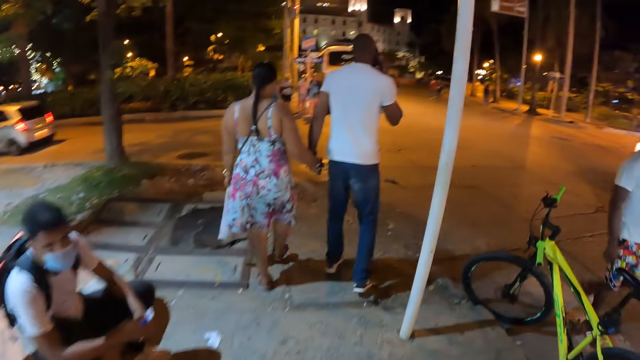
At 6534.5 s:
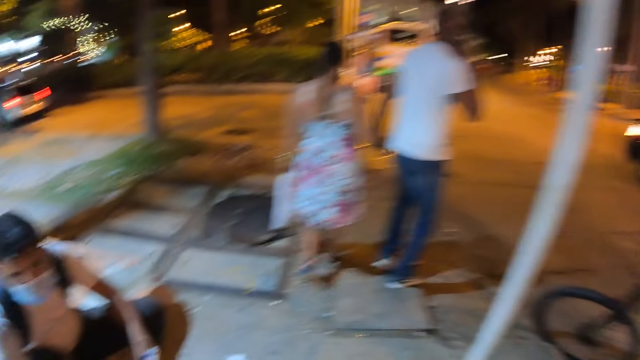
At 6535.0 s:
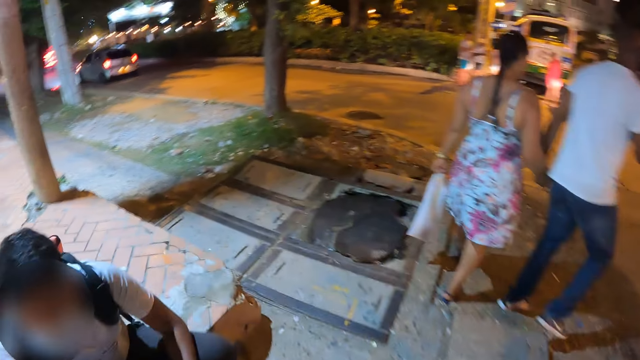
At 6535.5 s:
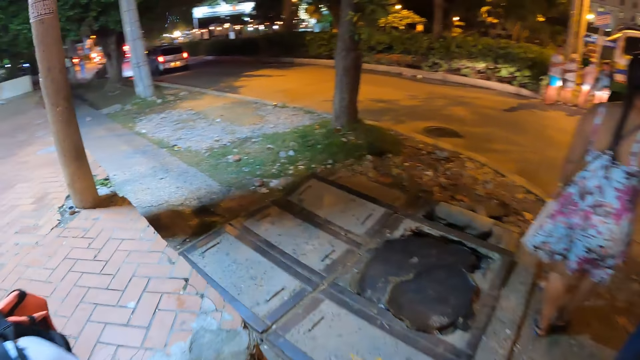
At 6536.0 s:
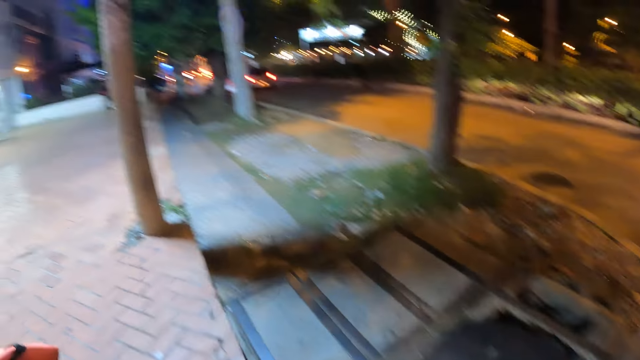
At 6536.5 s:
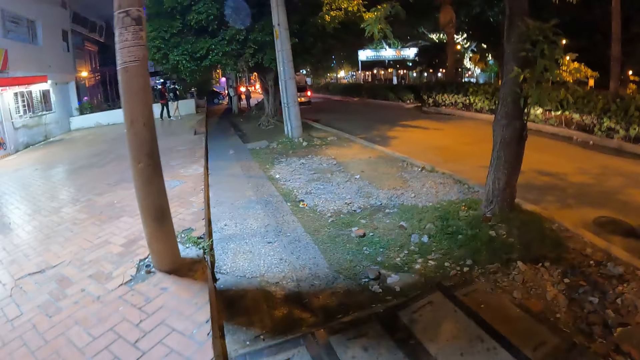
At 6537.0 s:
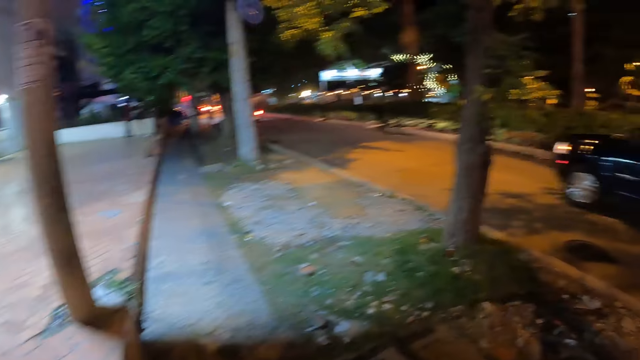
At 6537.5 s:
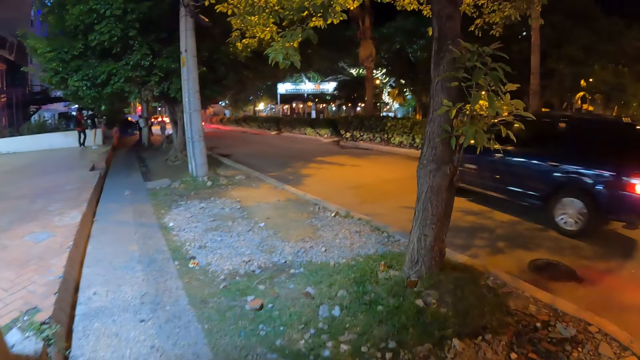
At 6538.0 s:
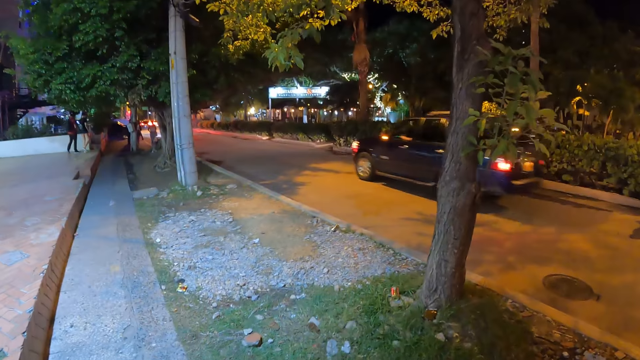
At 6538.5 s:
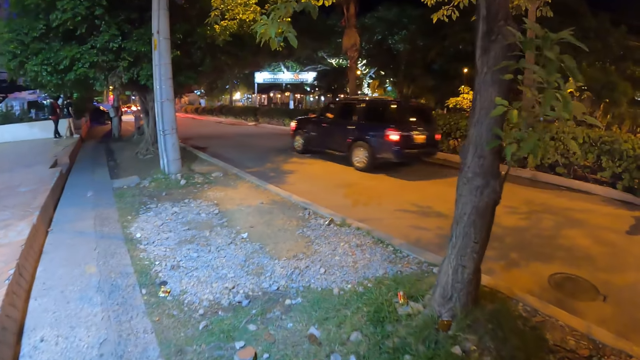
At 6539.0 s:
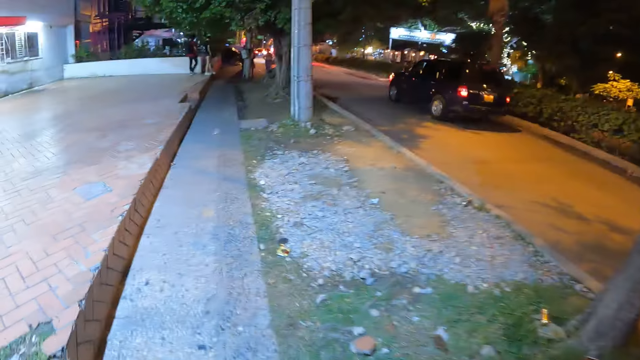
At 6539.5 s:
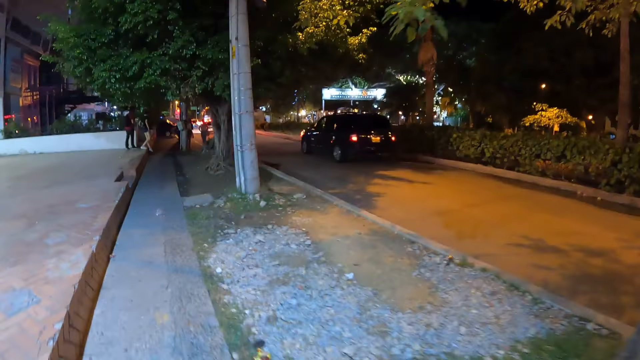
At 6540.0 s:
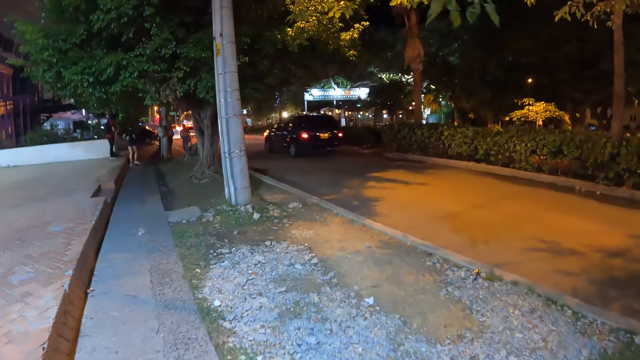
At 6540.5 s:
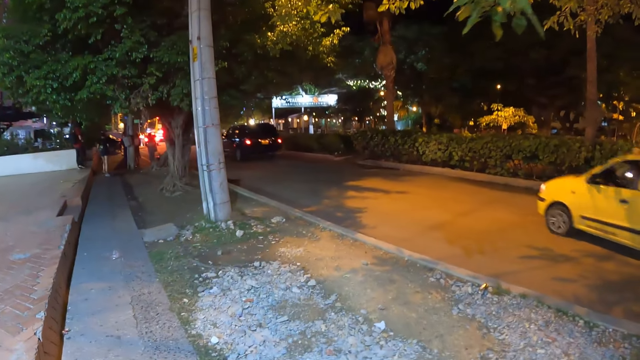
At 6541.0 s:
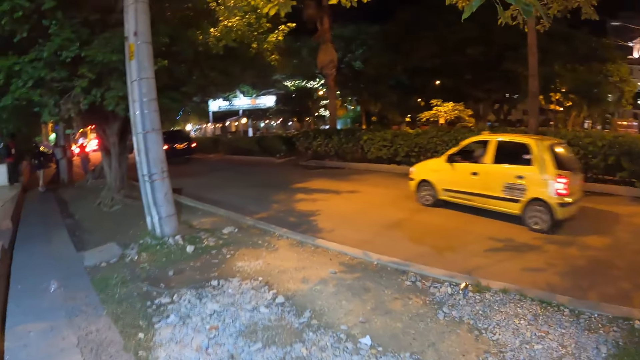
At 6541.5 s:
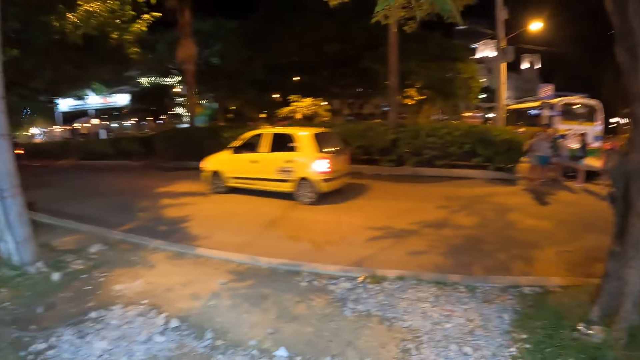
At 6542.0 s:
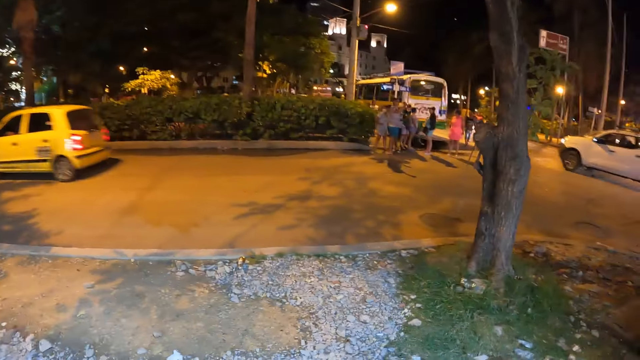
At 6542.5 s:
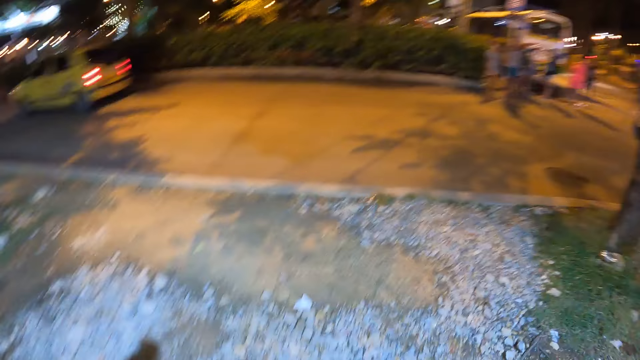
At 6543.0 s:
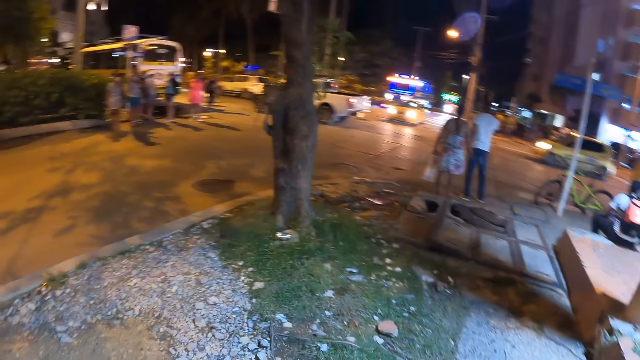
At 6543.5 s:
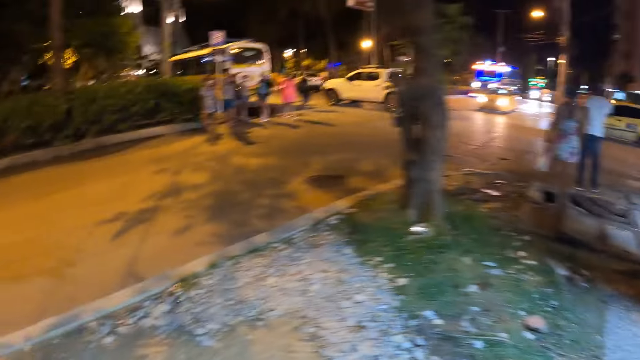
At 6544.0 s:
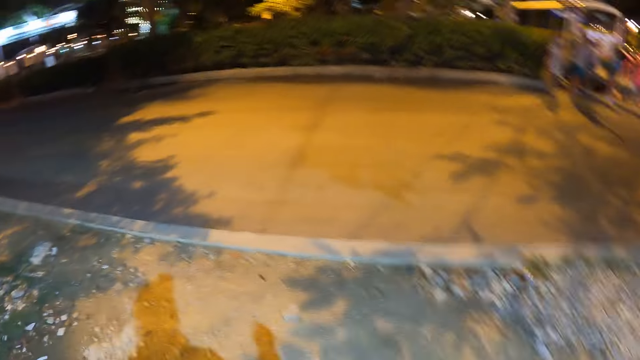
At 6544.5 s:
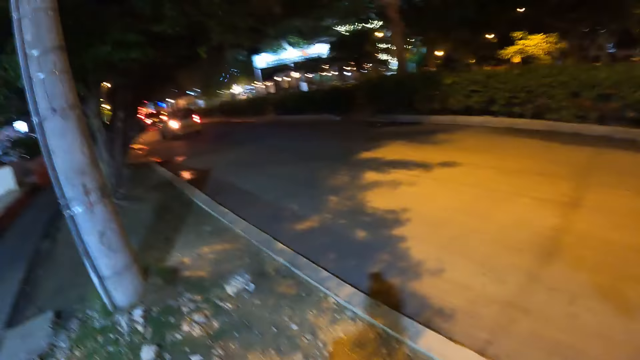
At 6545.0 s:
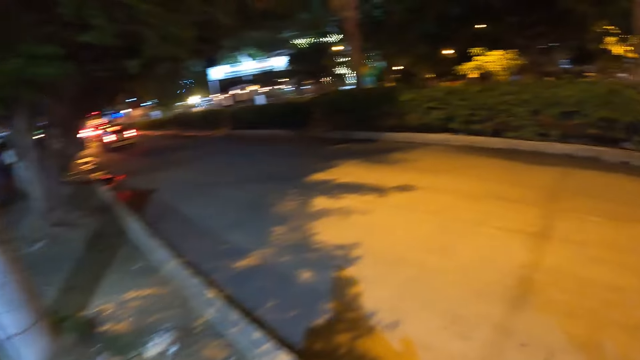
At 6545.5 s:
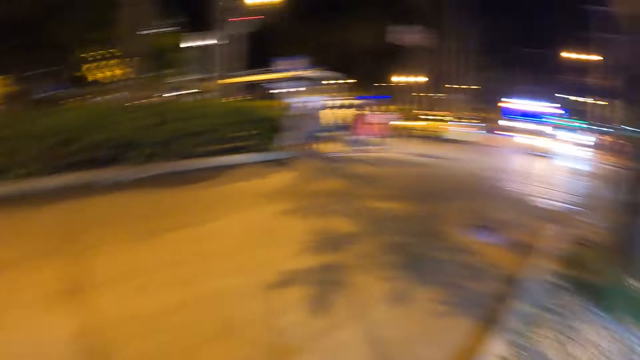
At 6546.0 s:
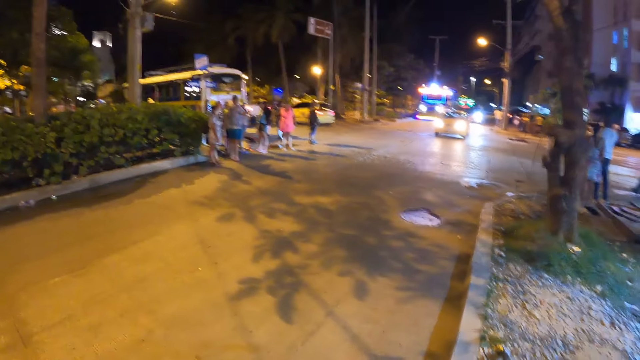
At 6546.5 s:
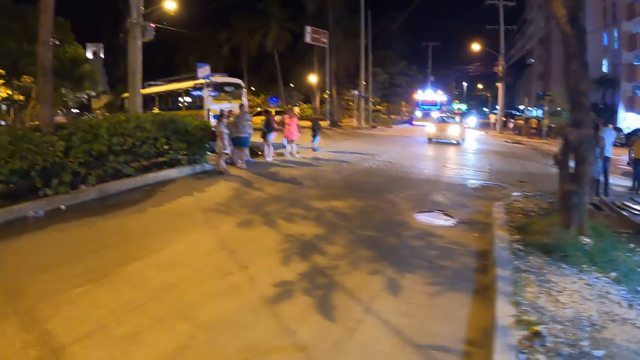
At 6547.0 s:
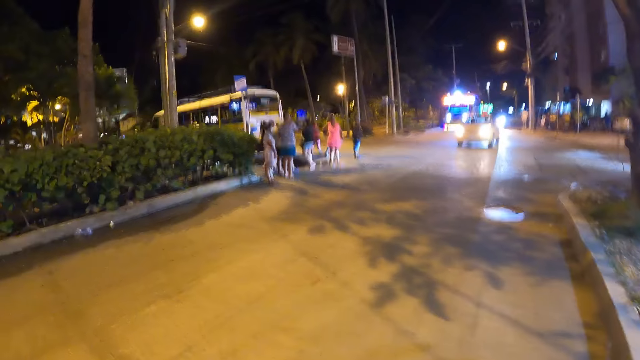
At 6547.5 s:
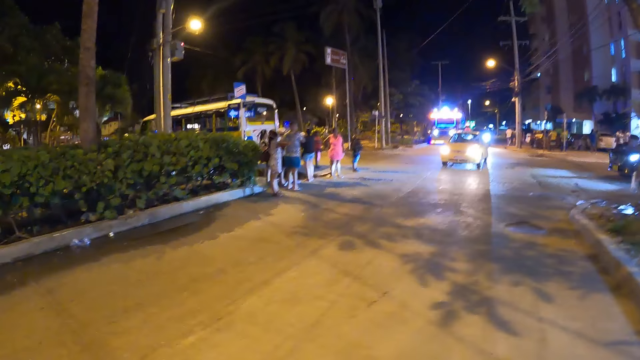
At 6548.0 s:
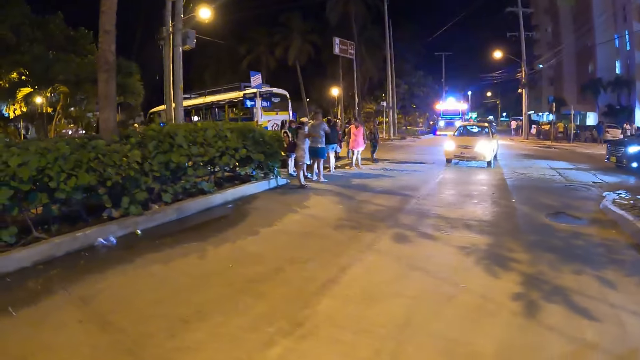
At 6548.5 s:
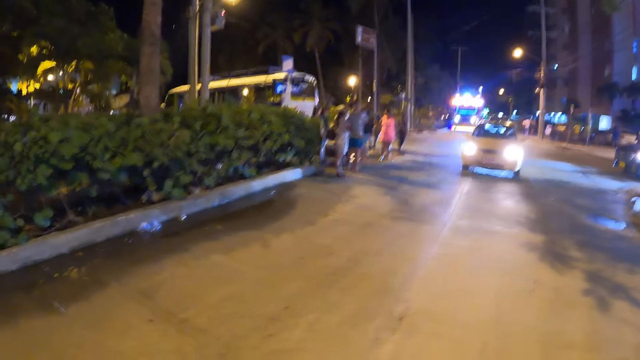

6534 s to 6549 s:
The camera wearer turns to the left. They walk along the road. They stare around. They cross to the other side of the road.

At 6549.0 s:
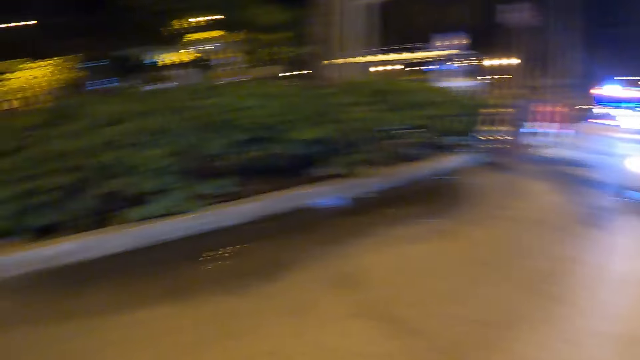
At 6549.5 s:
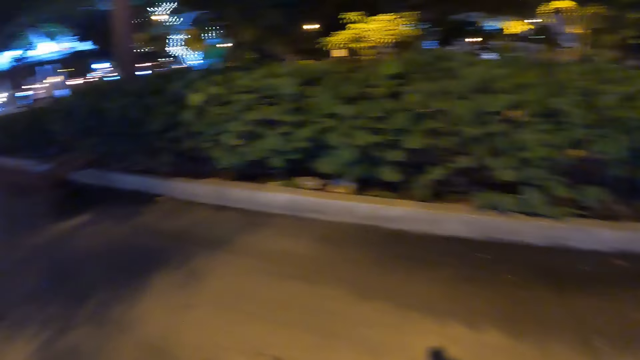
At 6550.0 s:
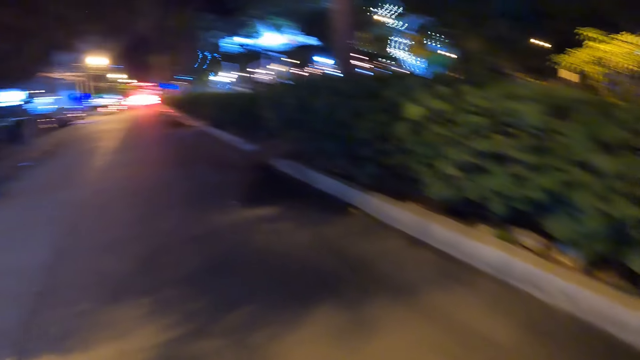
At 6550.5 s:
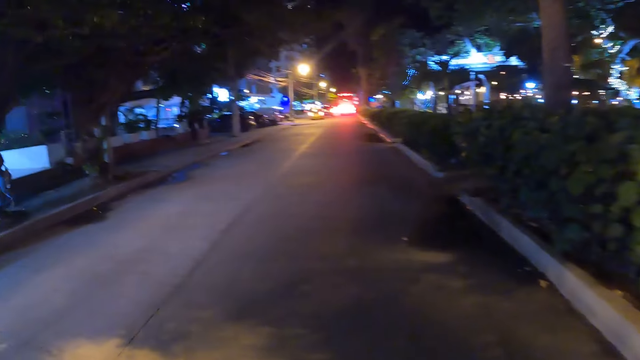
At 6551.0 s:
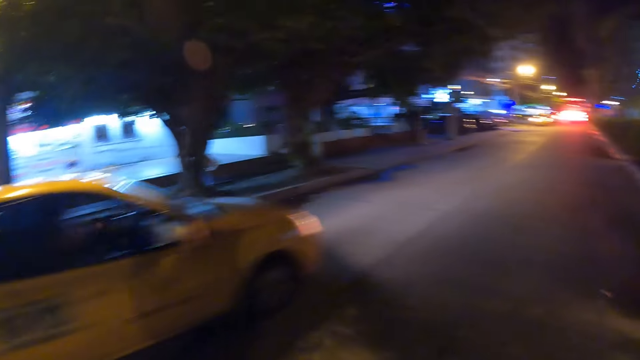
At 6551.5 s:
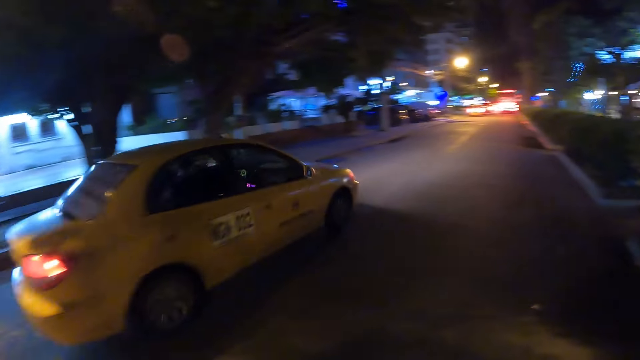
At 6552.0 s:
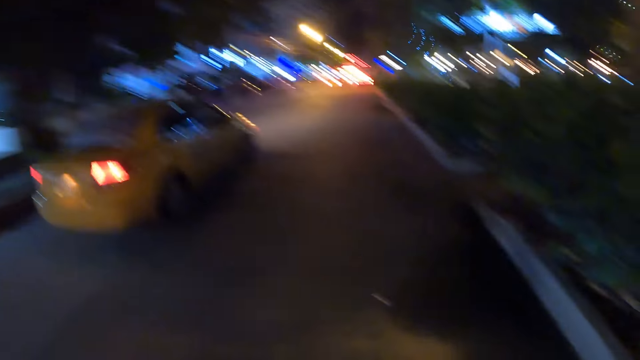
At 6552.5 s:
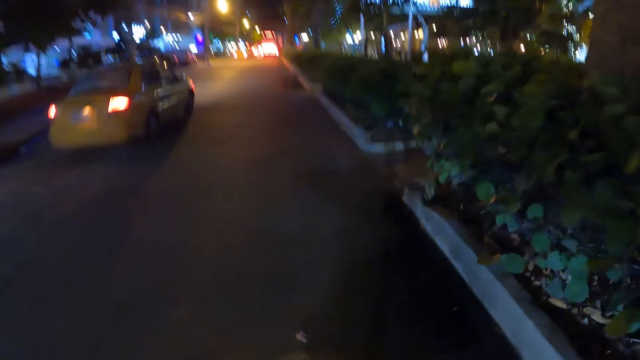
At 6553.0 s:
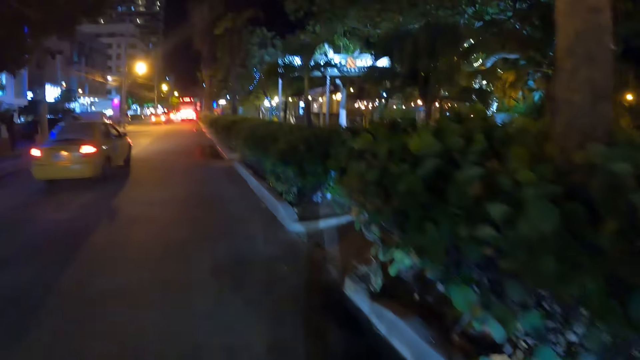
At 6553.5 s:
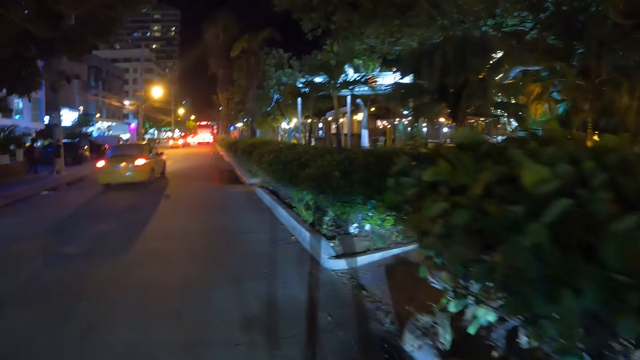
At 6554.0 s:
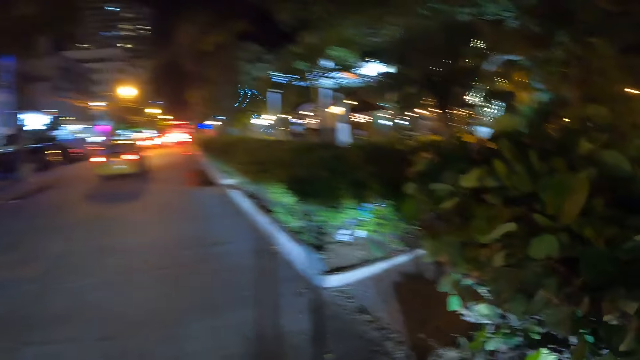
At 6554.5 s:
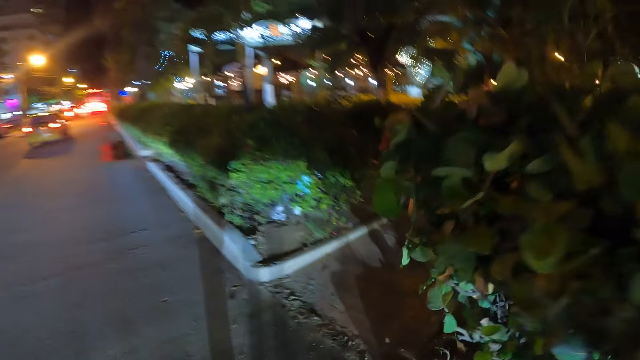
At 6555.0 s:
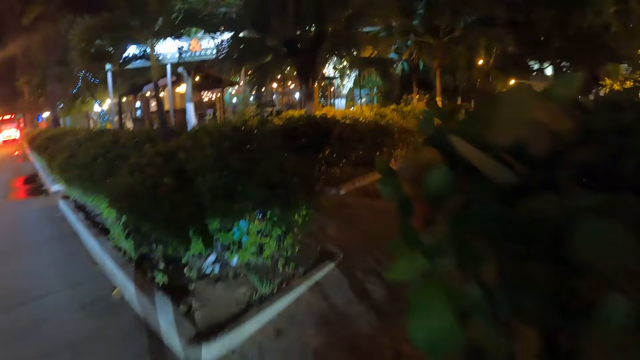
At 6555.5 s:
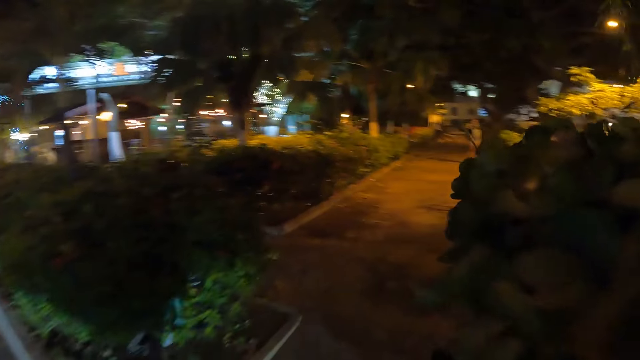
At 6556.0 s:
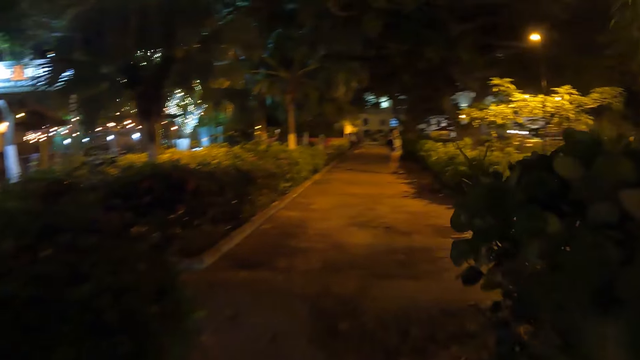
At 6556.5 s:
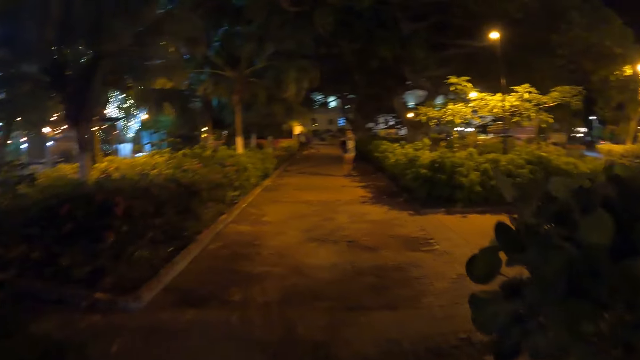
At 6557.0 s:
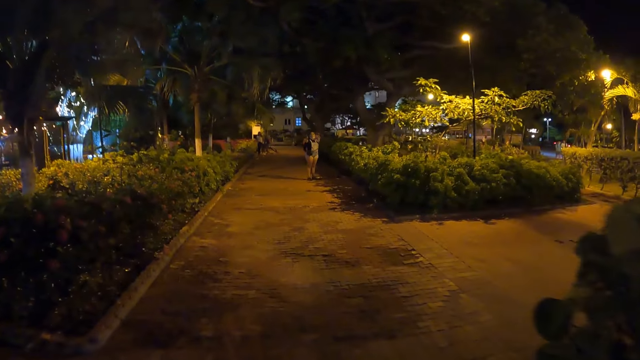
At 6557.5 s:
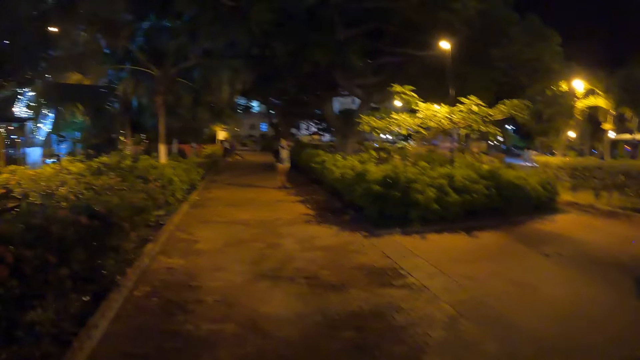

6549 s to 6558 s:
The camera wearer walks along the road. They walk on the sidewalk along the road.
